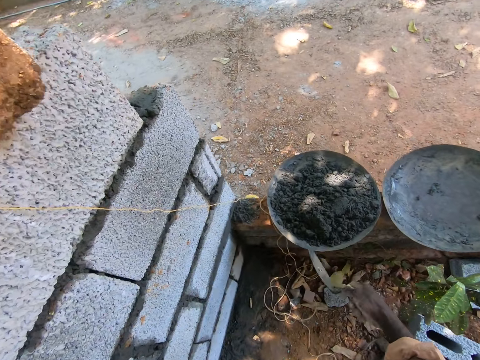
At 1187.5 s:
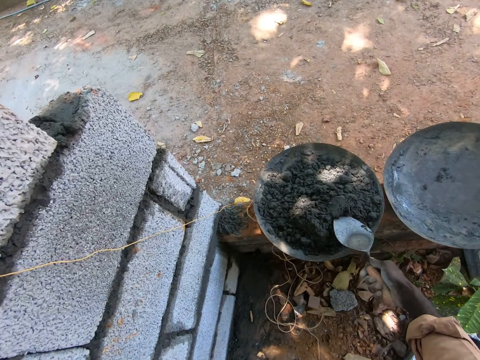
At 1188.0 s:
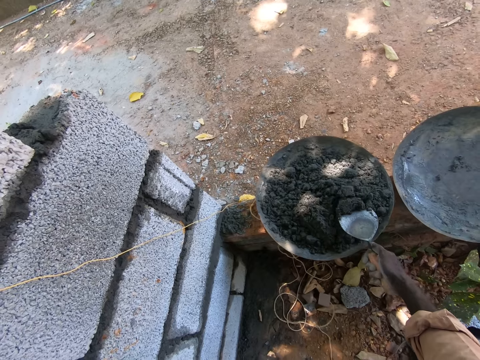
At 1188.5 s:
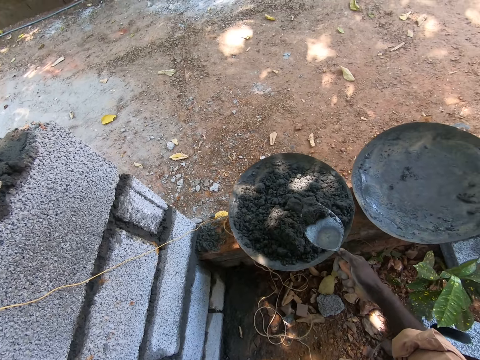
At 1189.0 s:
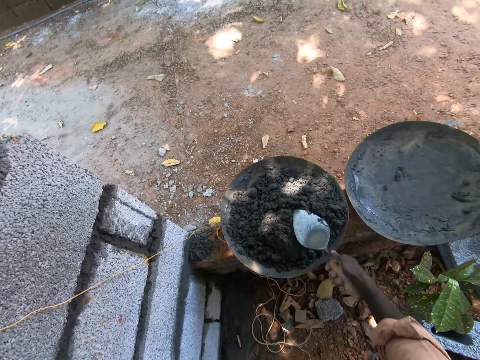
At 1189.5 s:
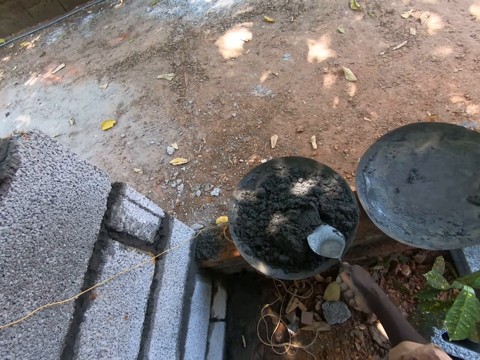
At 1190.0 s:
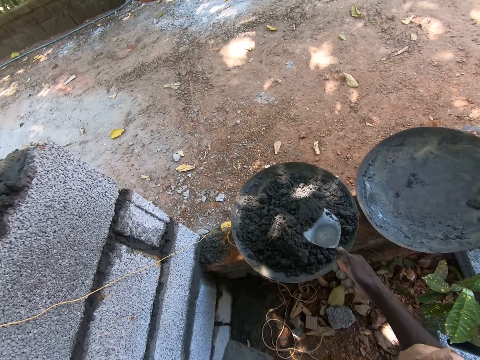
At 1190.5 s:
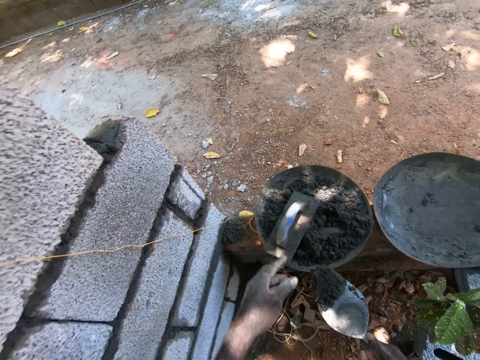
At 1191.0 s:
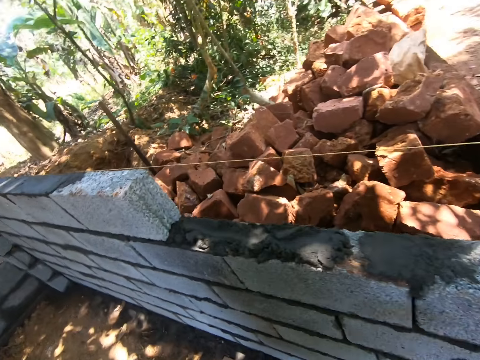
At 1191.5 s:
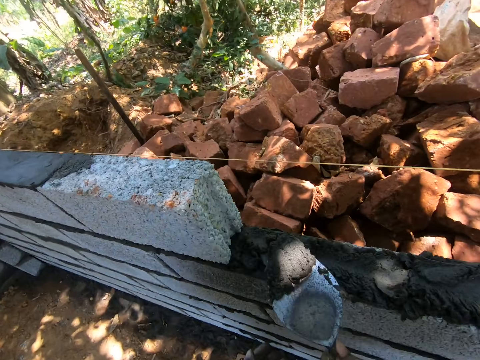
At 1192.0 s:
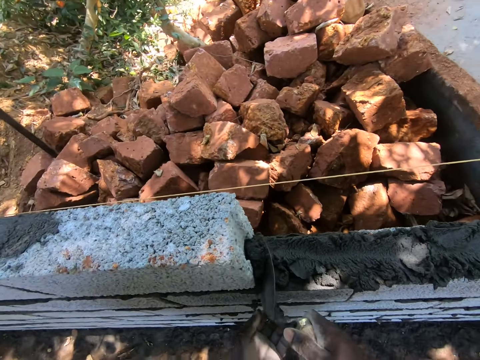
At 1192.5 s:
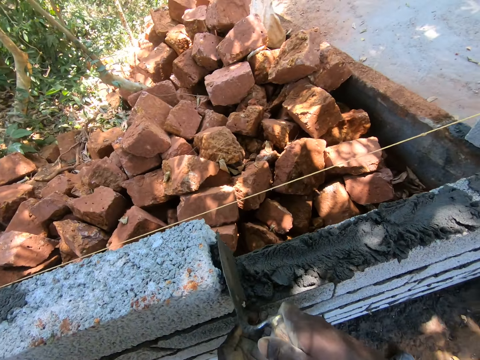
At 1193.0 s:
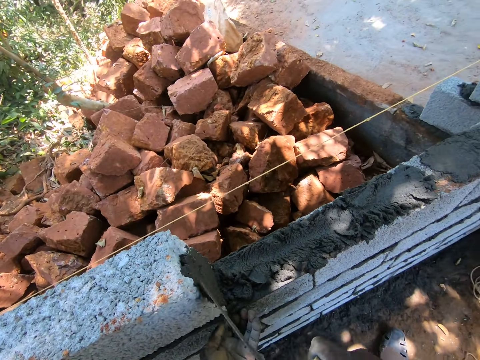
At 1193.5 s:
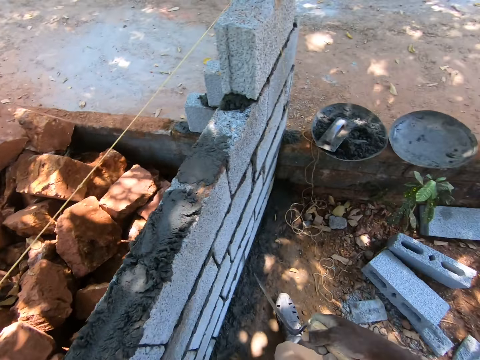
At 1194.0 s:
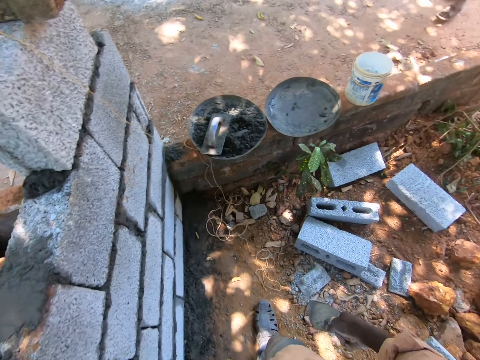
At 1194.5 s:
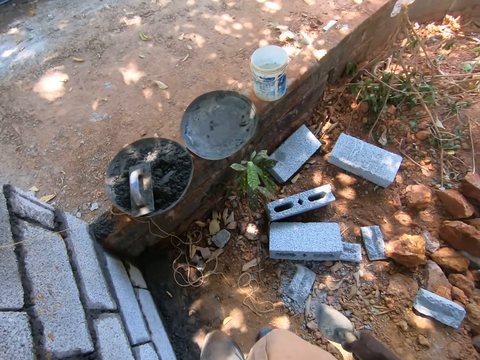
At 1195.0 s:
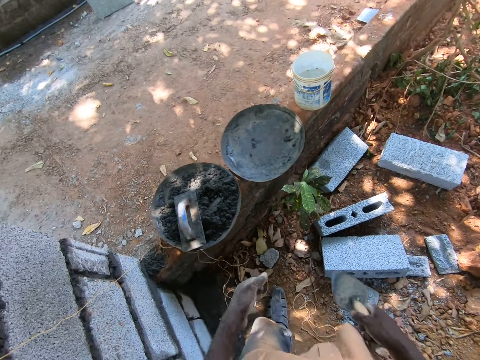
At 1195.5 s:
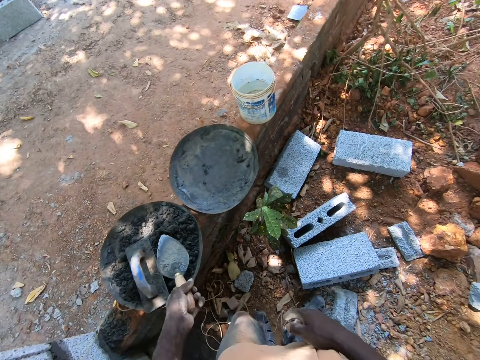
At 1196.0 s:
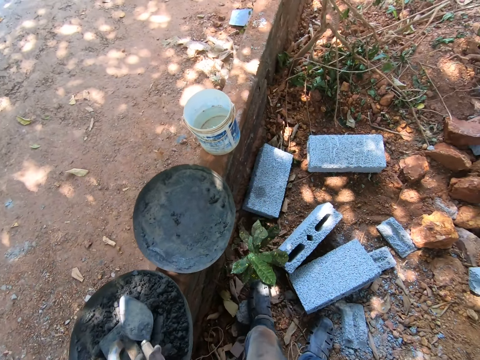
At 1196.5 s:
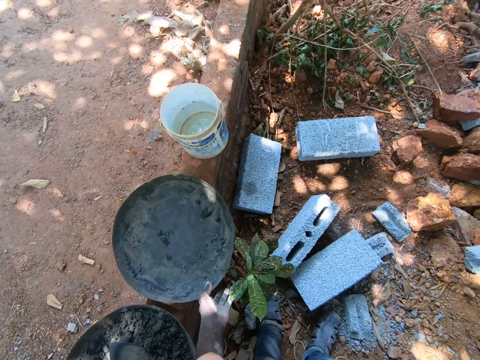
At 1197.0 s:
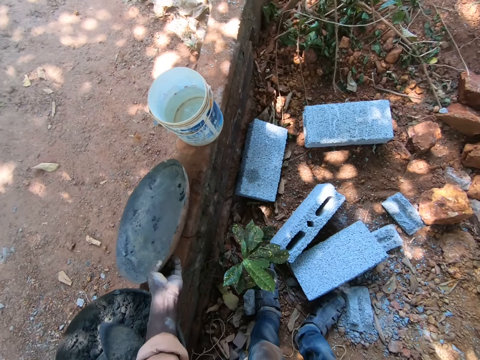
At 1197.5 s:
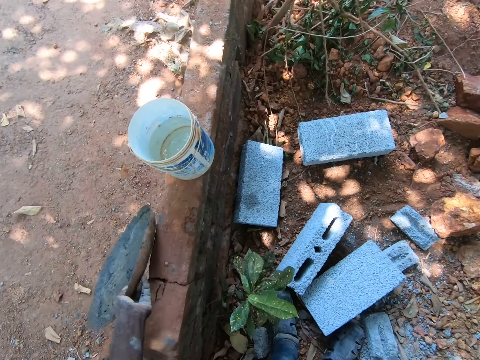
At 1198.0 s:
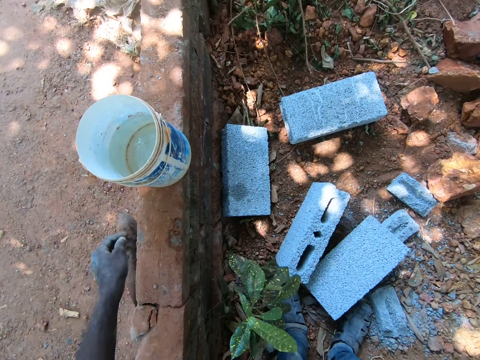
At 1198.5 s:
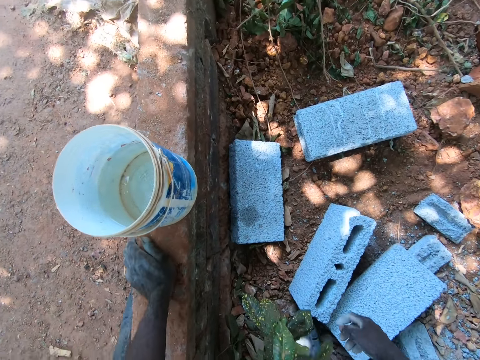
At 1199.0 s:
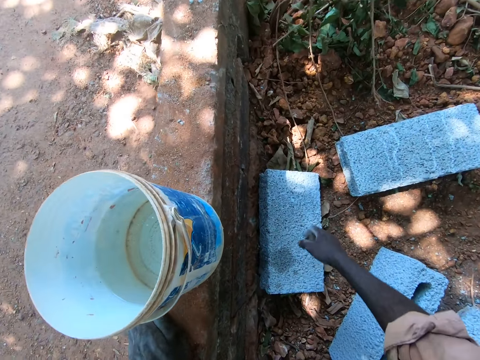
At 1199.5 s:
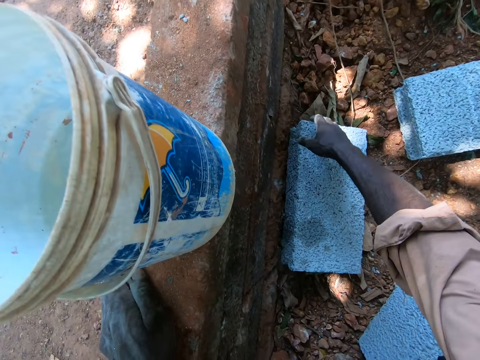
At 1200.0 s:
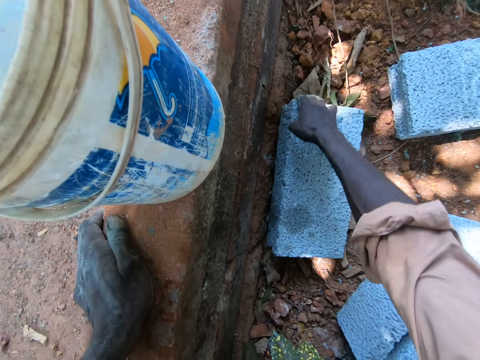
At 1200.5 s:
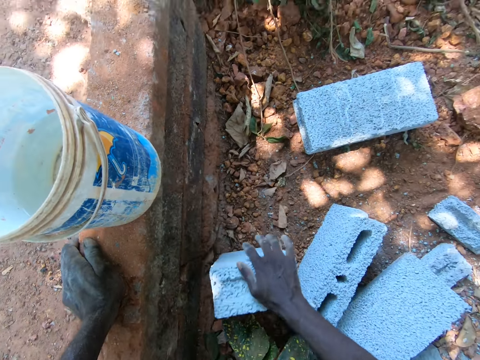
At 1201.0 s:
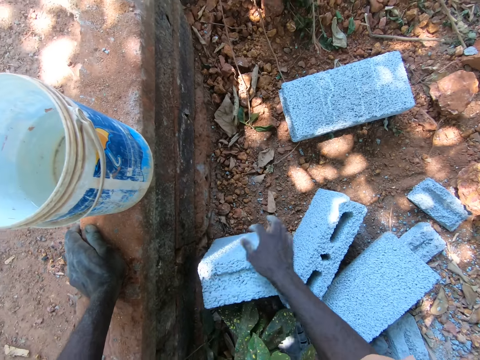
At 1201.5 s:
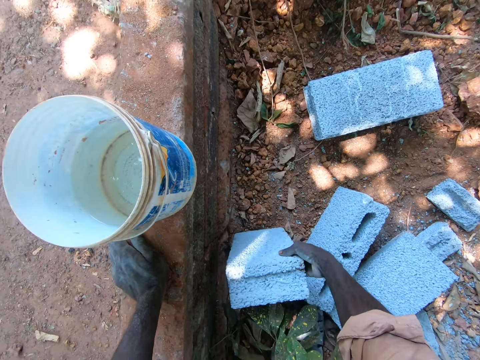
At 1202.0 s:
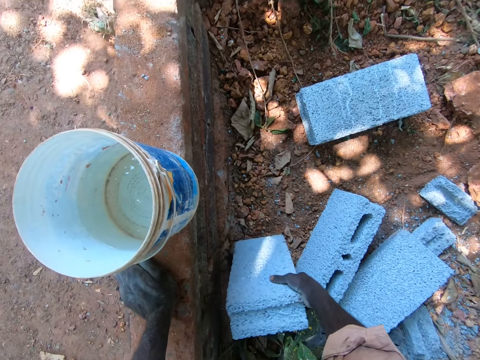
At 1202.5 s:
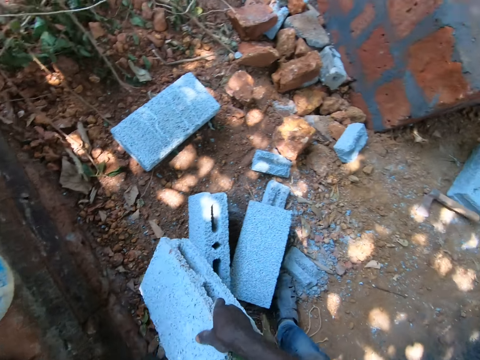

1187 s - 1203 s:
The camera wearer throws cement on a tray. He scoops the cement with a trowel or shovel. He throws down a plaster trowel. He plasters the brick with the shovel. He pours the cement between the bricks. He turns around. He transfers the trowel to his left hand. He puts down the trowel. He picks up the sand basin. He throws down the tray. He picks up a brick.

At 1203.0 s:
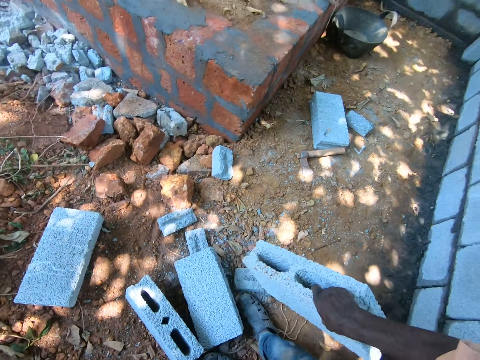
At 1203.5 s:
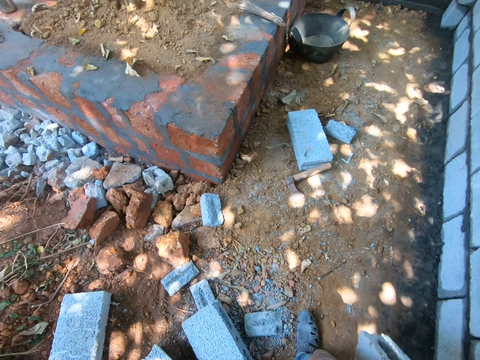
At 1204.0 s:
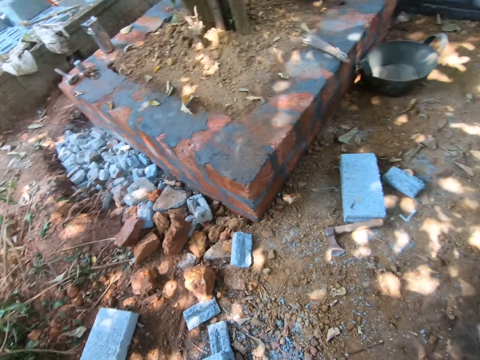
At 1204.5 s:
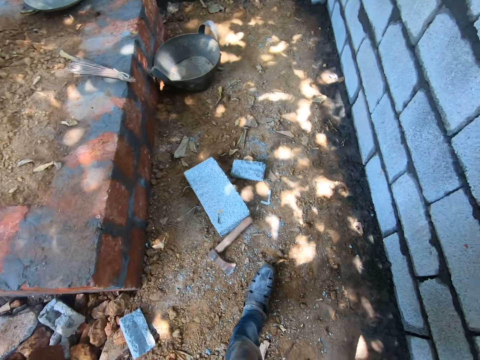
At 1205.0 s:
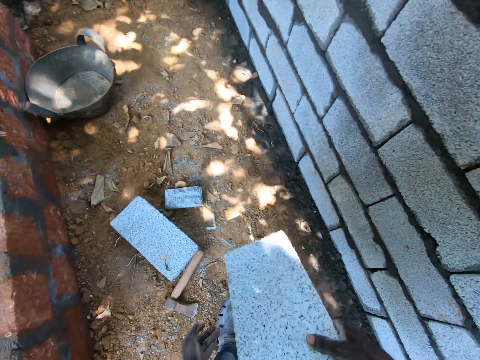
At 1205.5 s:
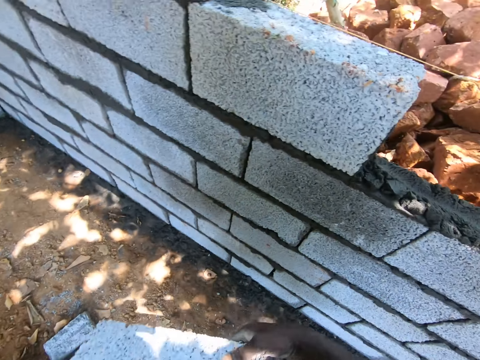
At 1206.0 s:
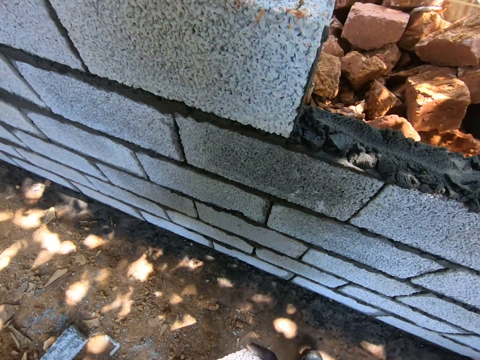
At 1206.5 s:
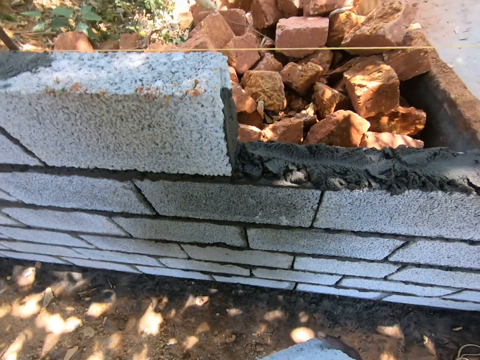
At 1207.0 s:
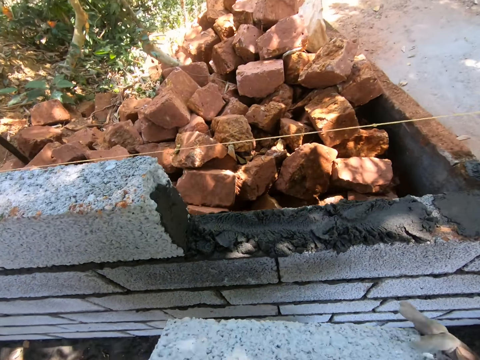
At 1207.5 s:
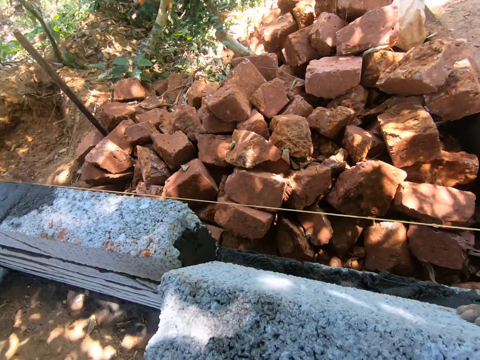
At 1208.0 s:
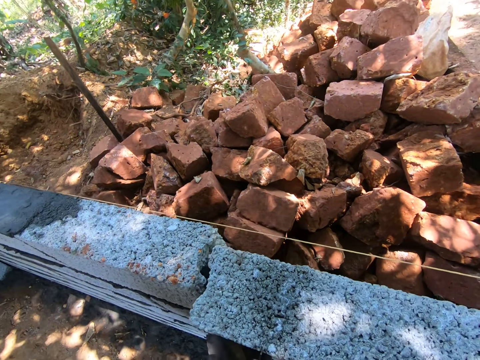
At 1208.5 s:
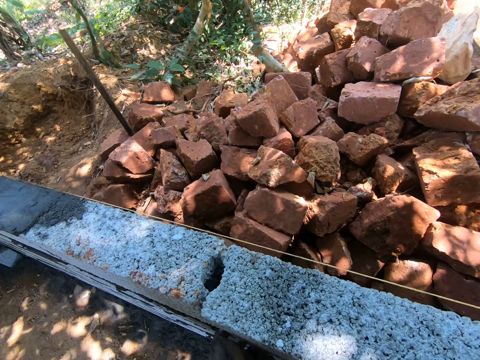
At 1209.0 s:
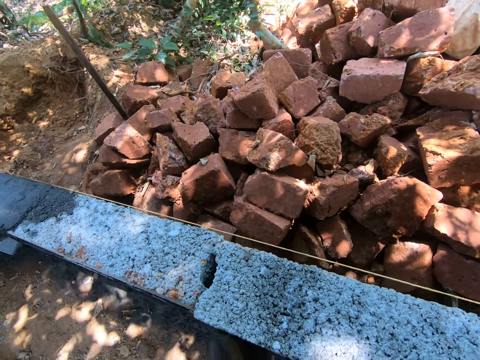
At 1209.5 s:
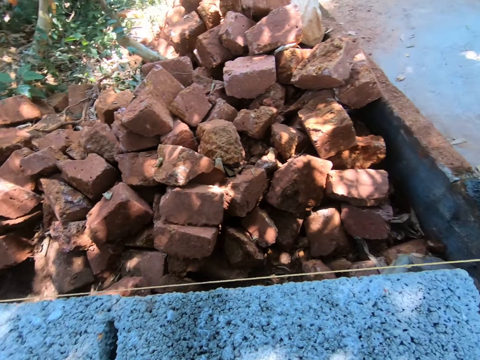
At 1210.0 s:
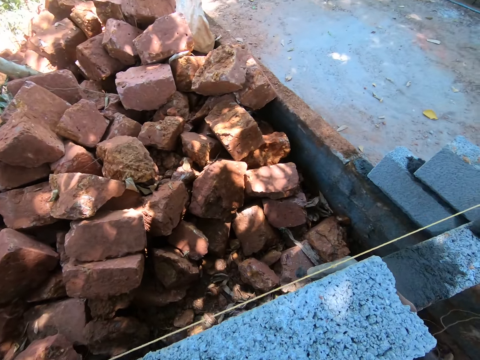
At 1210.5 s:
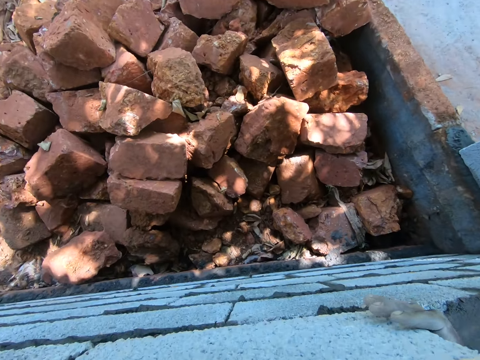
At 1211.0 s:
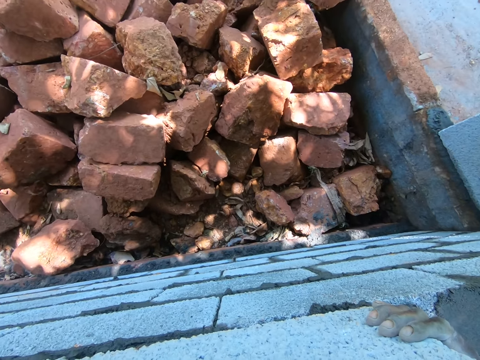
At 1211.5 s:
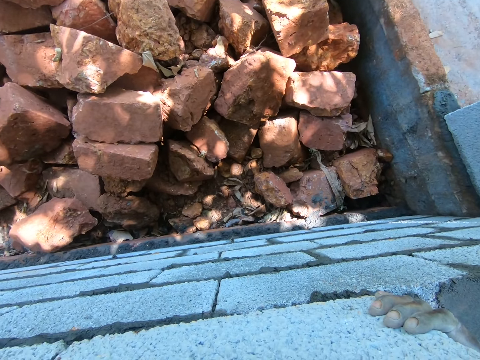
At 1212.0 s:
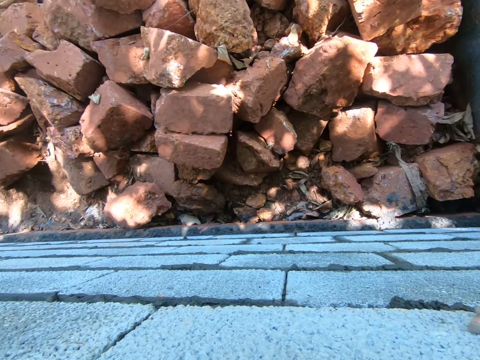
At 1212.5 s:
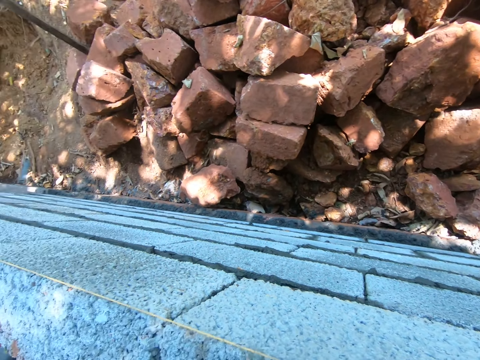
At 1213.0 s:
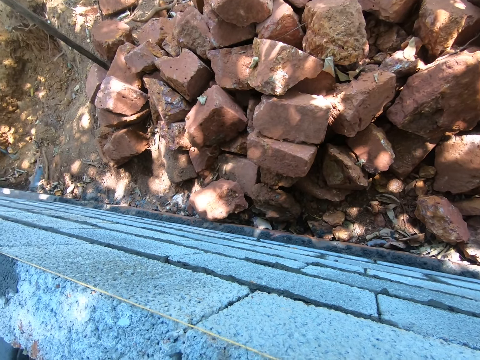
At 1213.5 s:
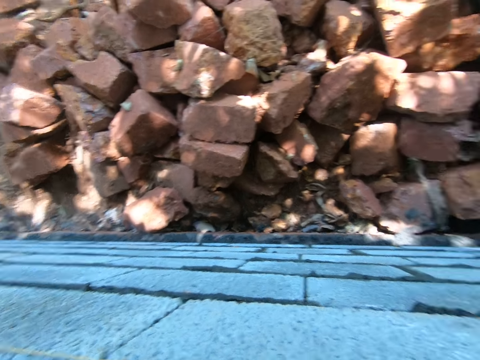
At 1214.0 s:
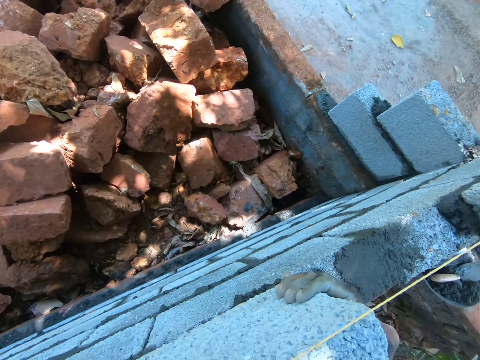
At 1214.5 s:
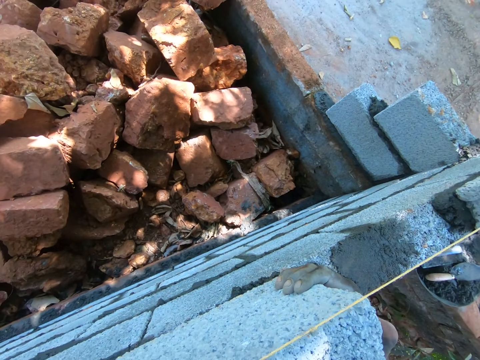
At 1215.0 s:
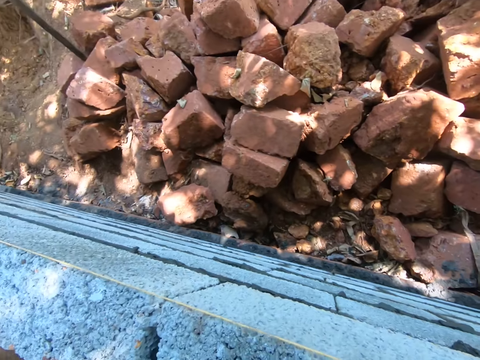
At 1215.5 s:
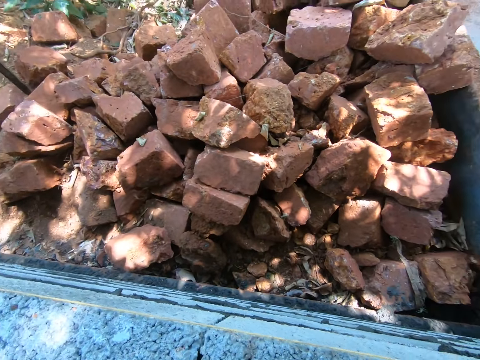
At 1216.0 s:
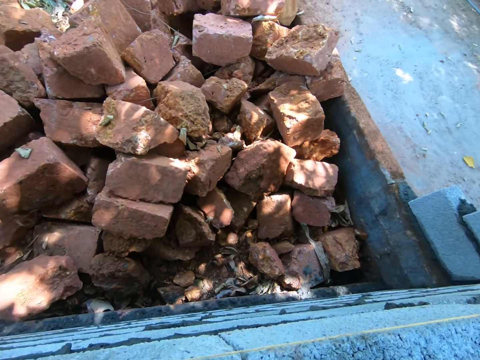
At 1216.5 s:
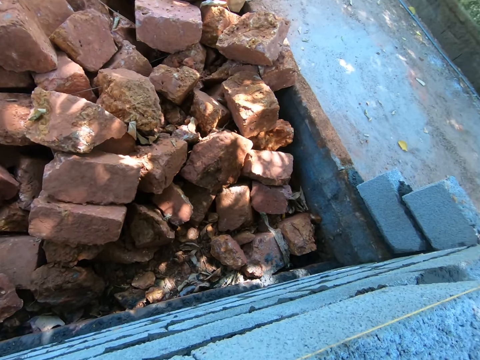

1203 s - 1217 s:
The camera wearer walks around. They hold a brick with both hands. They put the brick on the sand. They look around.
